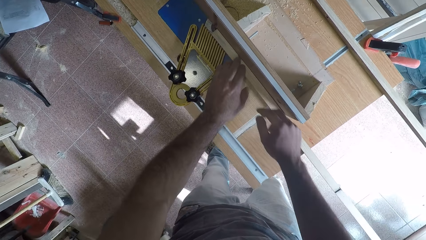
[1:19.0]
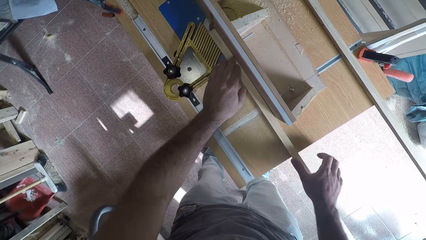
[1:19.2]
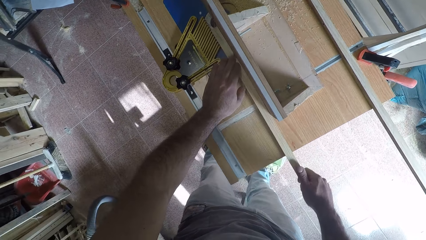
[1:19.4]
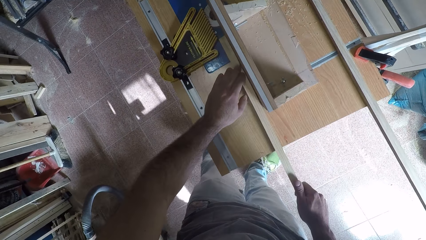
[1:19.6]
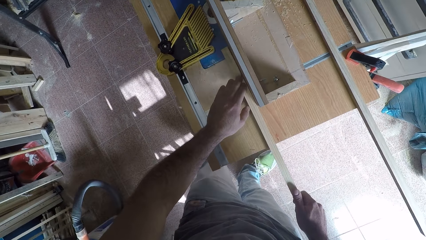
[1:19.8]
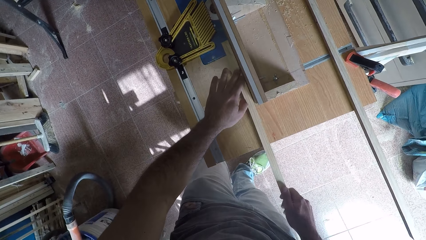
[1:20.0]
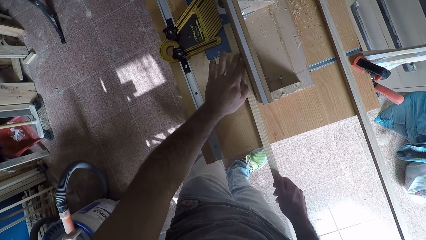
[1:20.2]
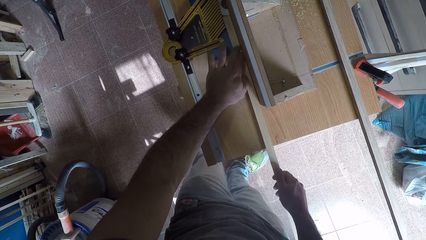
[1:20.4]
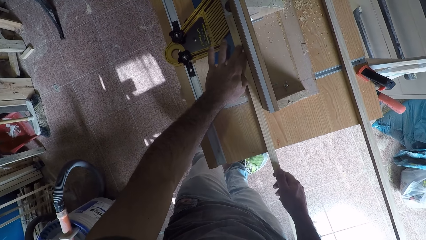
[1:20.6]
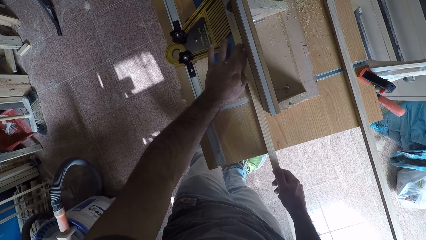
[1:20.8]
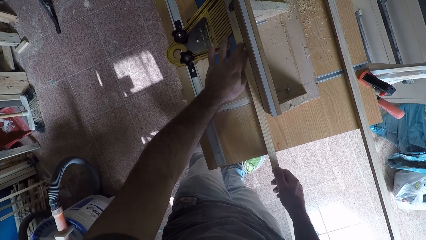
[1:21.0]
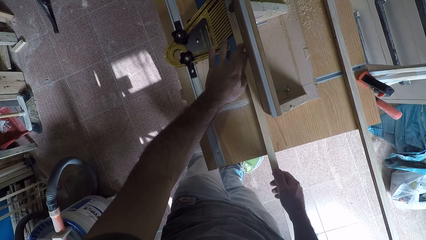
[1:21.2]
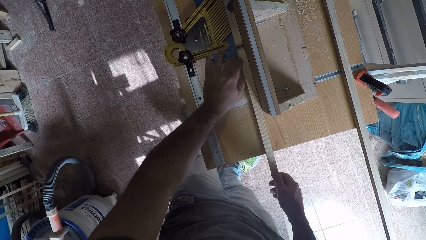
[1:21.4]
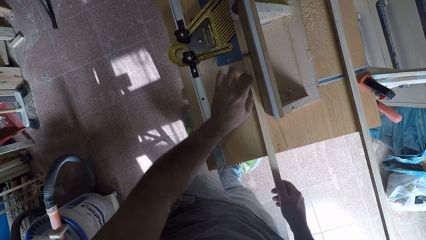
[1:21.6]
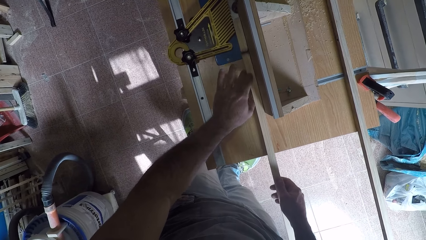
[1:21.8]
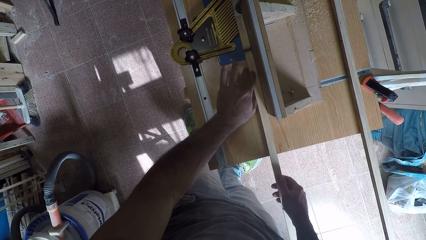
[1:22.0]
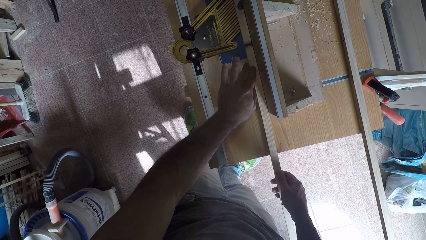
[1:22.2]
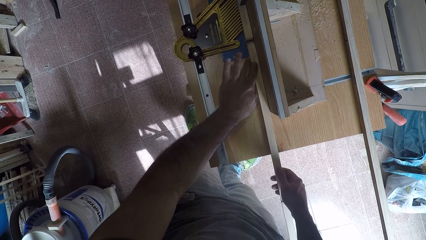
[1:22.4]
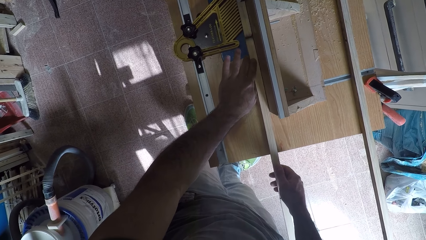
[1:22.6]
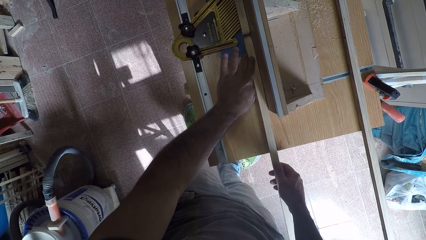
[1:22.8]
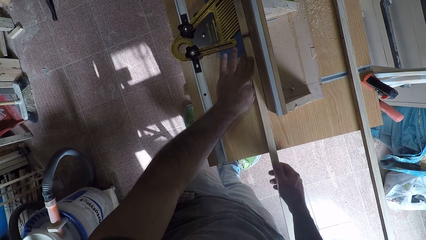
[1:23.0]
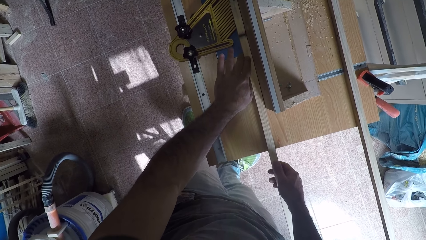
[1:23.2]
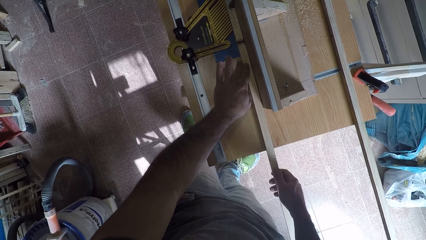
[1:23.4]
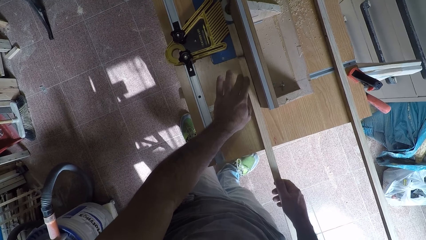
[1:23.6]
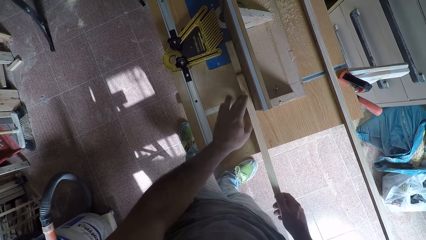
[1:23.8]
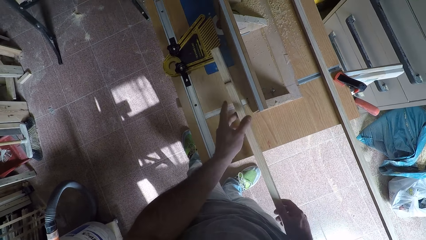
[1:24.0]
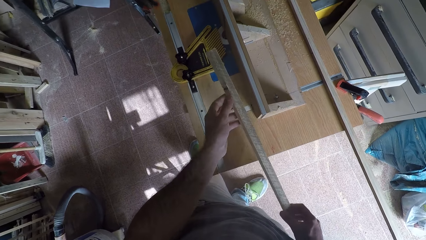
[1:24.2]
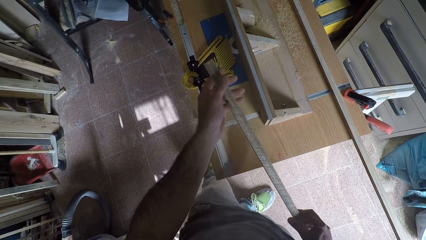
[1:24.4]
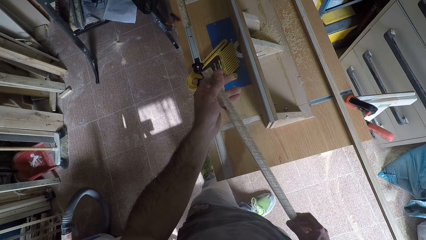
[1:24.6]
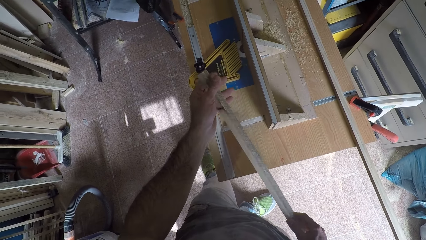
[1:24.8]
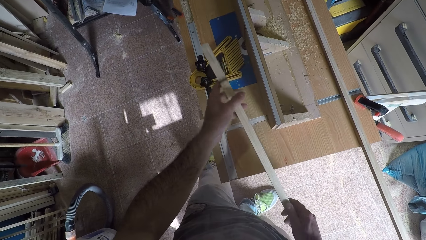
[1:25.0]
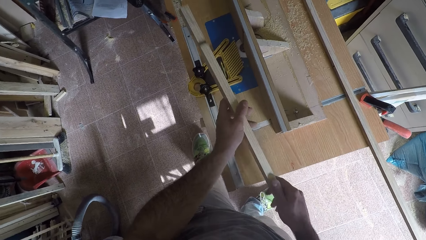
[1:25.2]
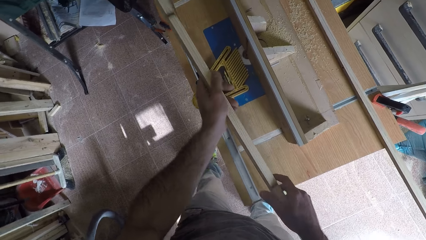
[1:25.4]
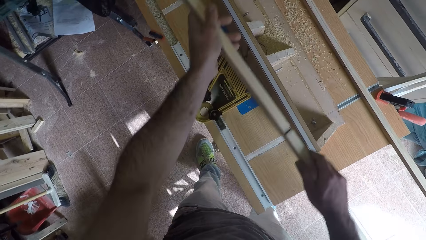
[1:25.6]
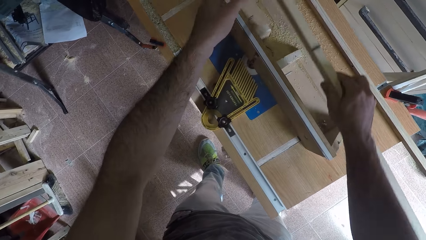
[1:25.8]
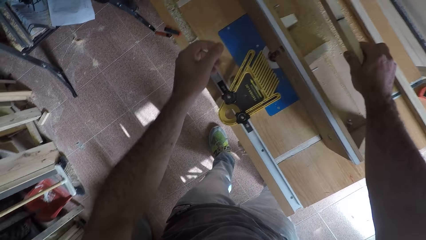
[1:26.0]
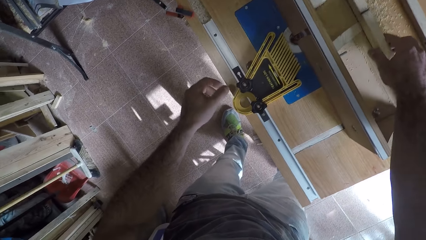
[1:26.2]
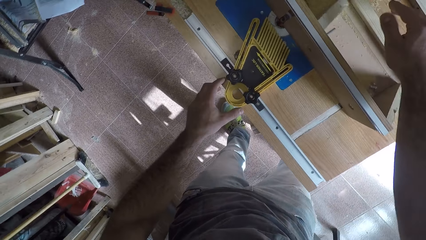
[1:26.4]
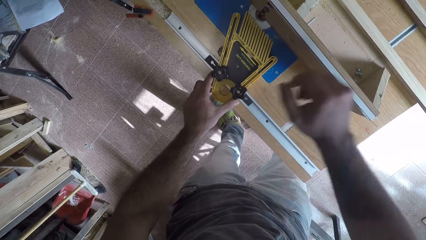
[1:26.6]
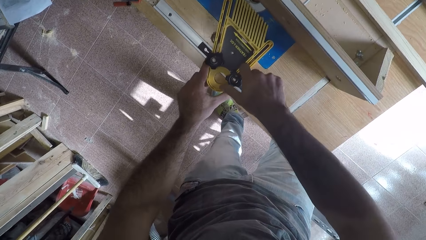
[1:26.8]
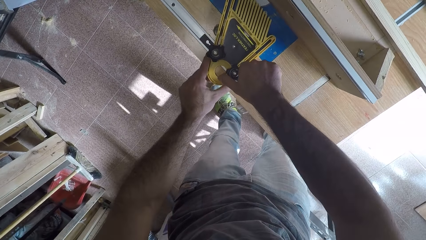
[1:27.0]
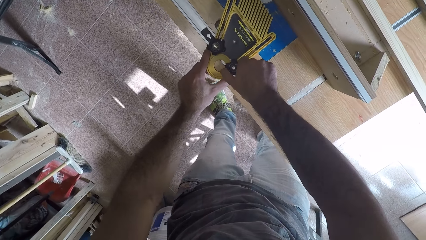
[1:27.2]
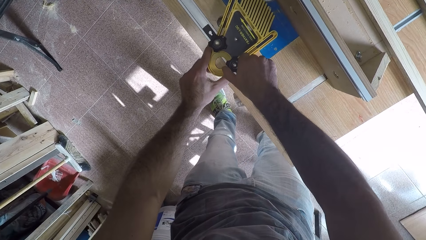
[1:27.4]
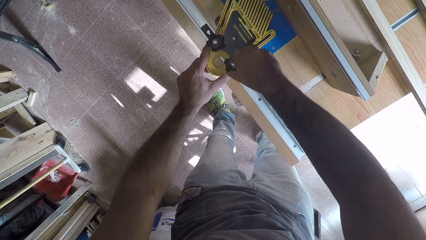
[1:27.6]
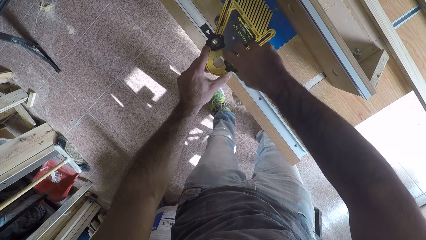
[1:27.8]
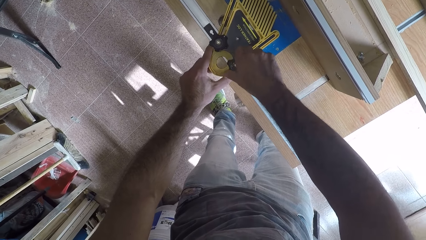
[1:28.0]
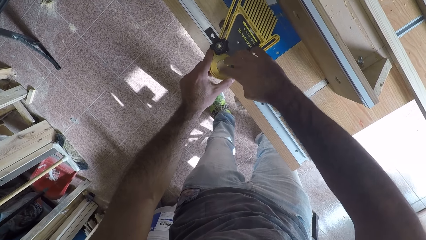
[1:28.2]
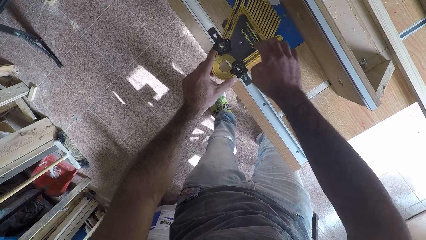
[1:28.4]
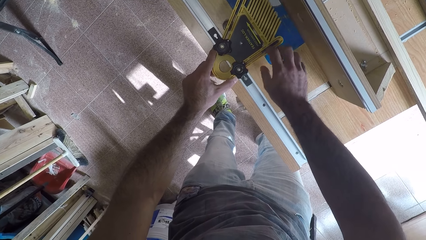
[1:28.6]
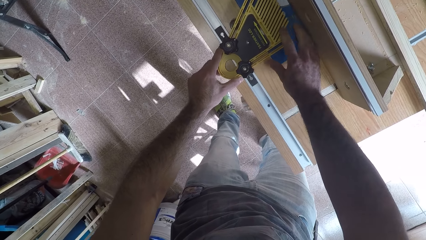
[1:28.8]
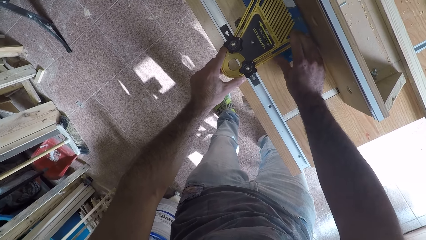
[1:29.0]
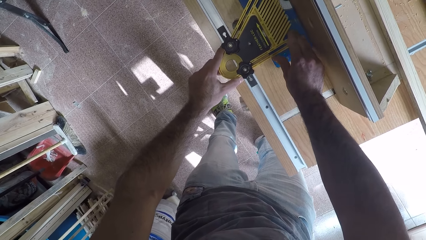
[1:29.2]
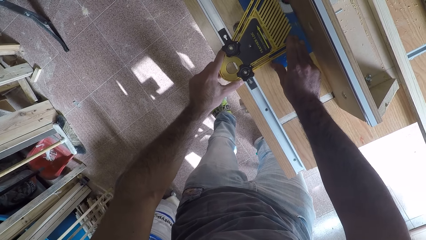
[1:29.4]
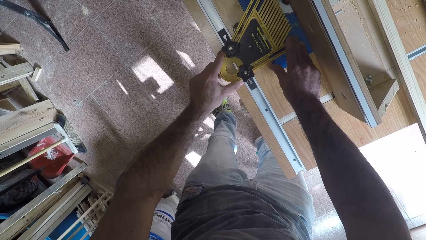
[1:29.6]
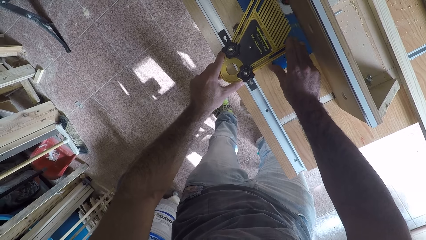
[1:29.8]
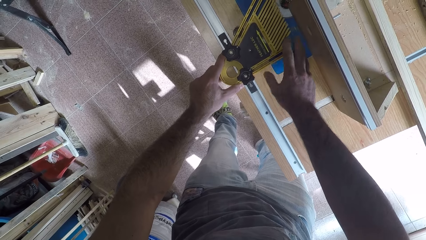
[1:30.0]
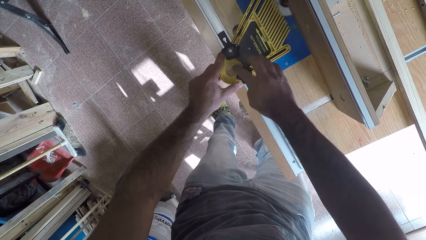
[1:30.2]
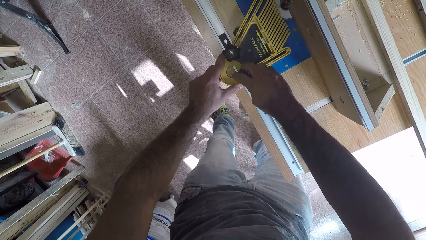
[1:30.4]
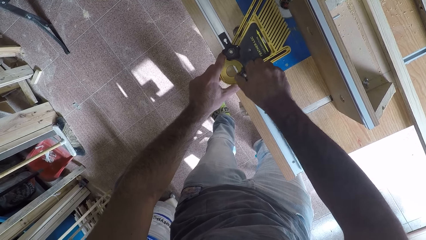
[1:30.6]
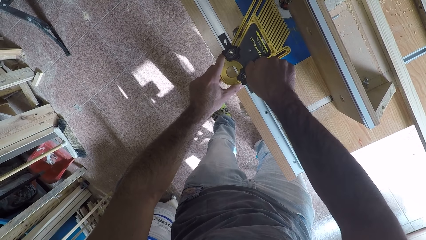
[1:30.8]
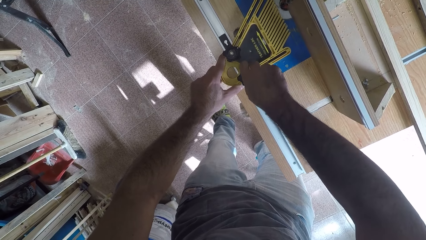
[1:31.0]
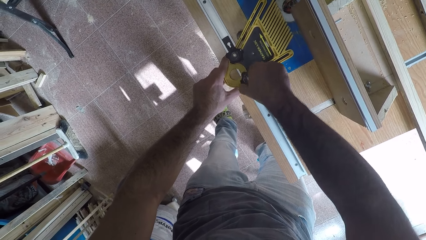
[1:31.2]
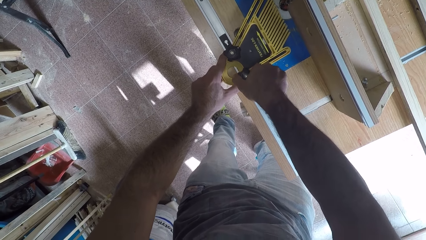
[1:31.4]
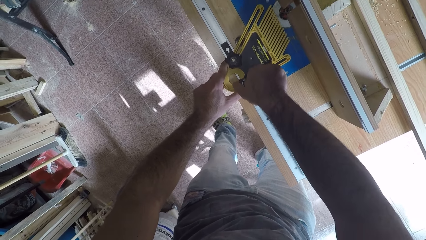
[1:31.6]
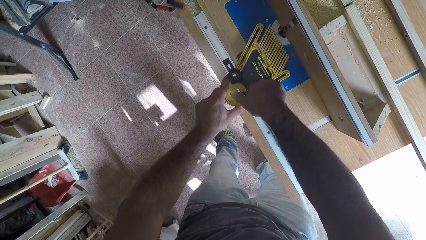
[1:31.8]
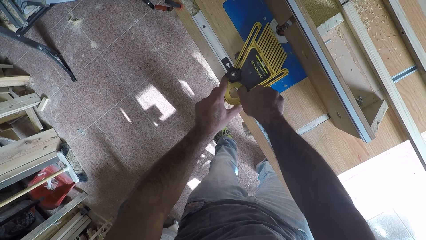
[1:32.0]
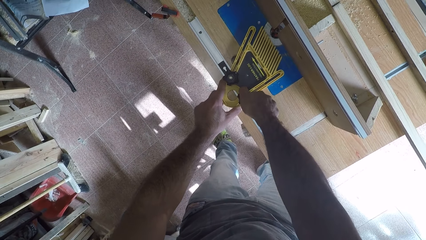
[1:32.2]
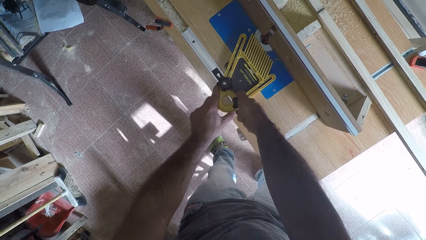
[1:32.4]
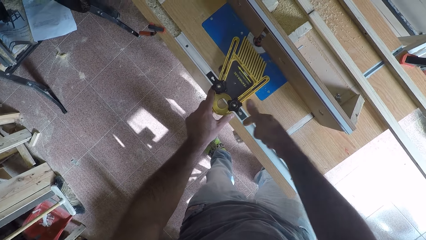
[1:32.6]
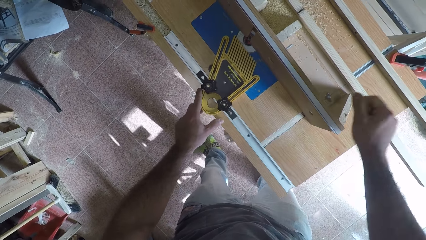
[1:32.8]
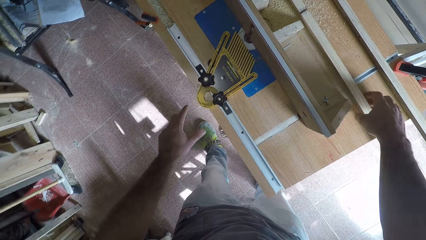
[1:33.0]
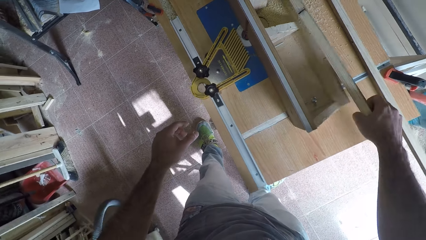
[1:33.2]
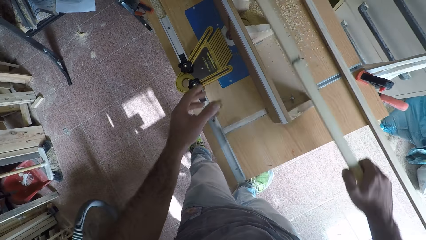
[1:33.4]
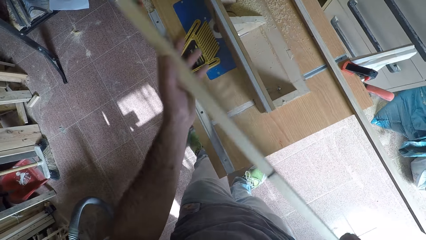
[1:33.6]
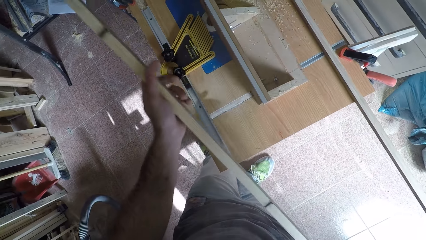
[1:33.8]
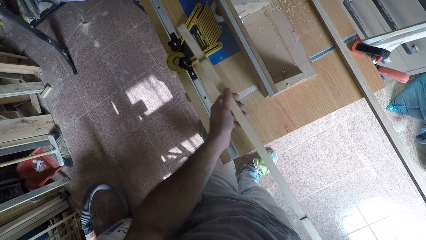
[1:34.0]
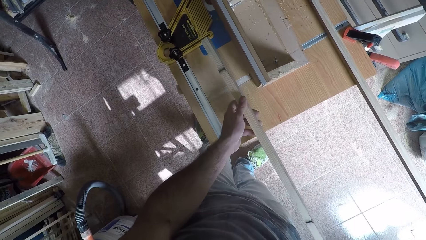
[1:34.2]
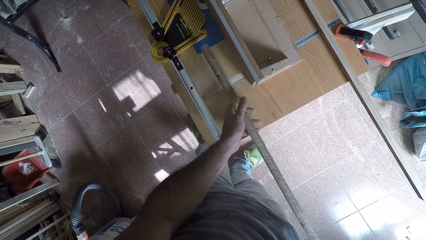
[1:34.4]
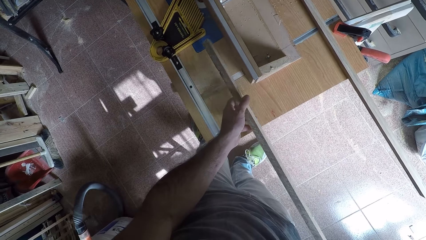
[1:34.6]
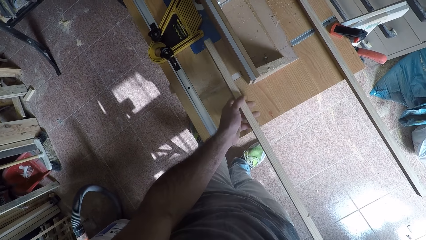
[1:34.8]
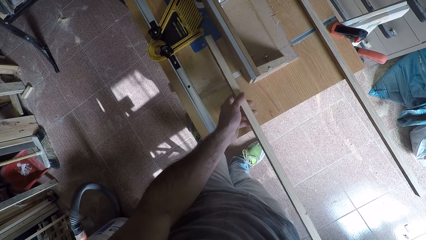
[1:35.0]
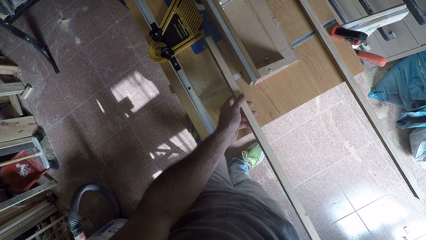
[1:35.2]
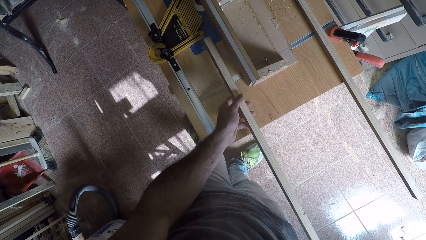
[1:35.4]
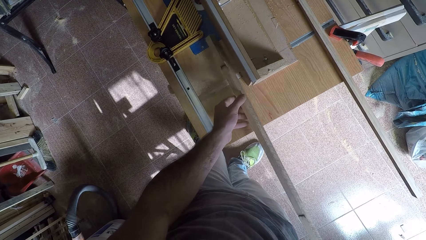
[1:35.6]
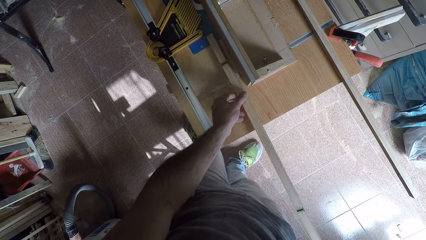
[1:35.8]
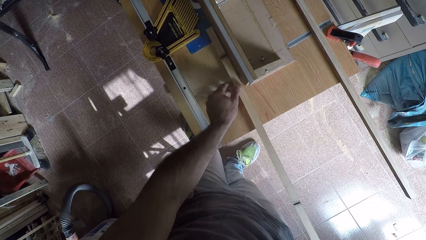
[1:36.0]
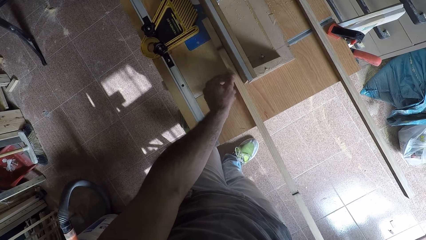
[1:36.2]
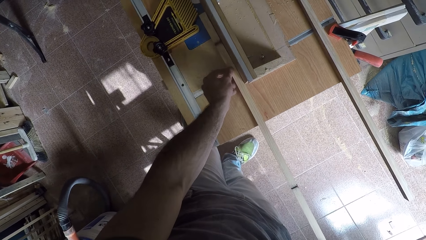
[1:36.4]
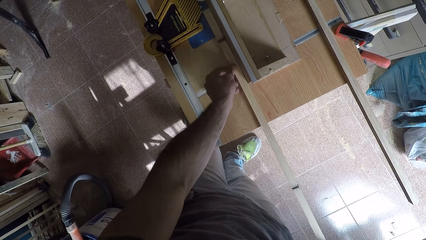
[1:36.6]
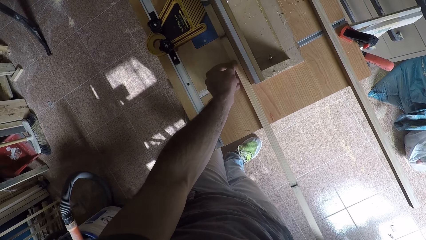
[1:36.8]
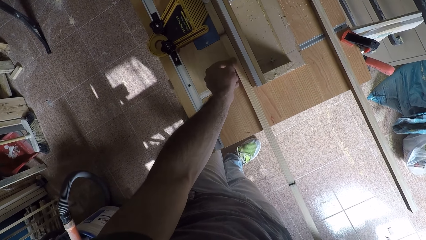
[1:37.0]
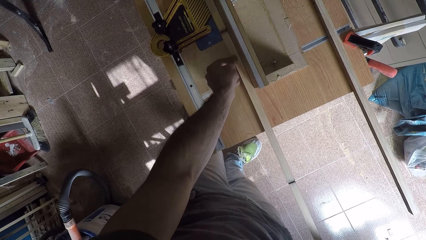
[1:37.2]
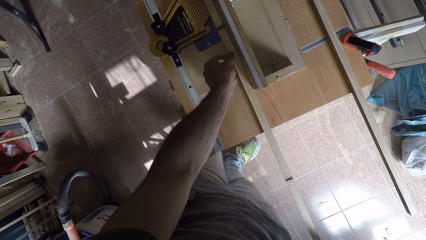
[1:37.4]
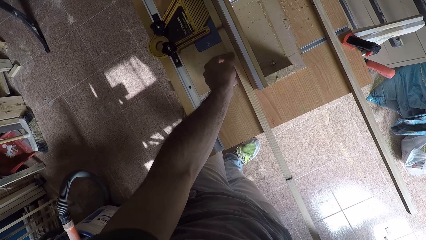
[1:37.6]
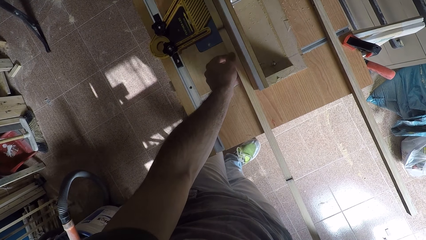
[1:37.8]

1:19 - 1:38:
The camera wearer sets the wood on the wood planer. They hoist the timber and glance at the timber. They drop the wood on the wood planer. They put the timber aside. They secure the featherboard on the router table. They adjust the grip of the wood planer. They pick the wood from the wood planer. They flip the timber. They place the timber on the insert plate.
